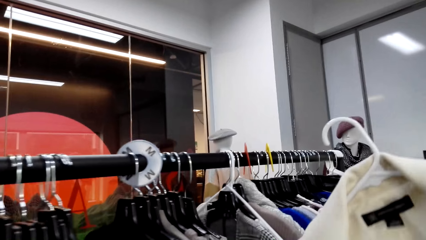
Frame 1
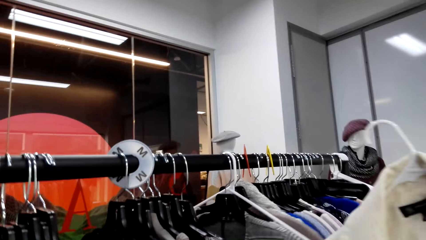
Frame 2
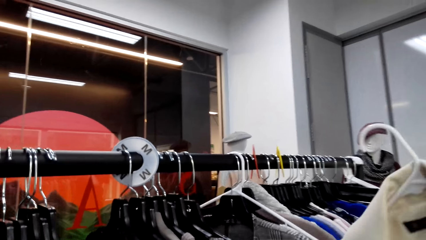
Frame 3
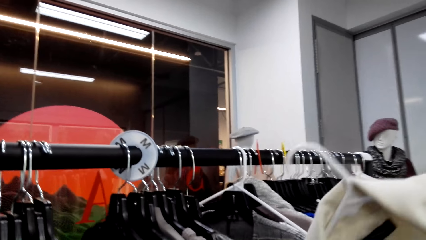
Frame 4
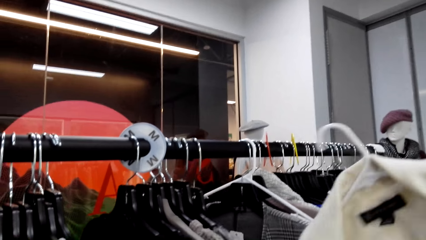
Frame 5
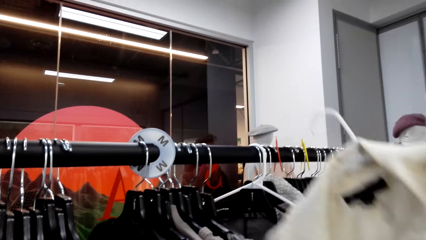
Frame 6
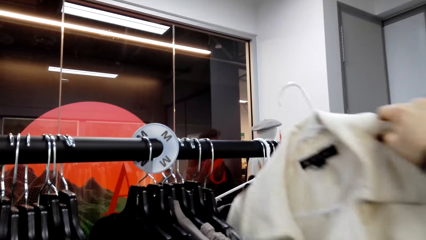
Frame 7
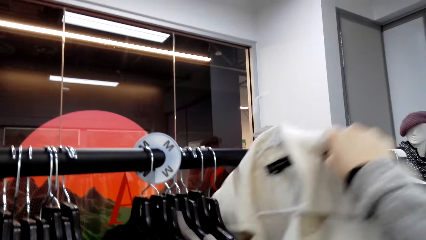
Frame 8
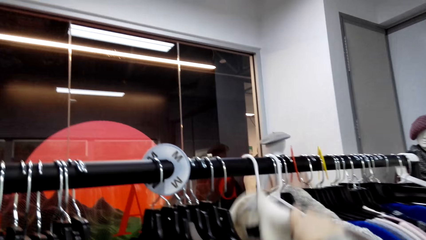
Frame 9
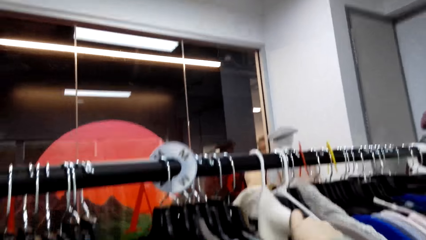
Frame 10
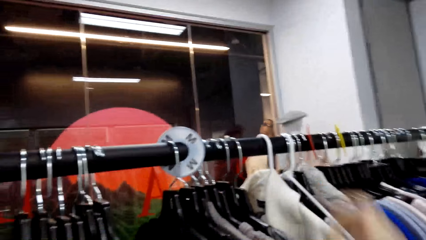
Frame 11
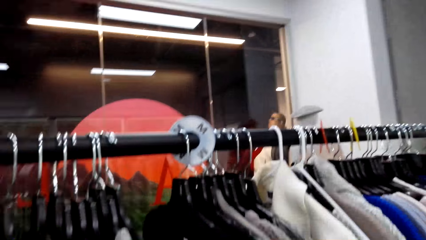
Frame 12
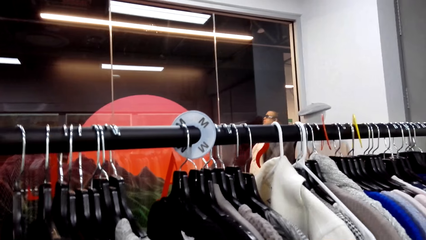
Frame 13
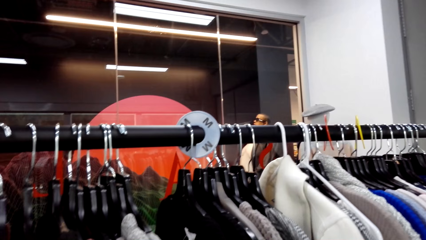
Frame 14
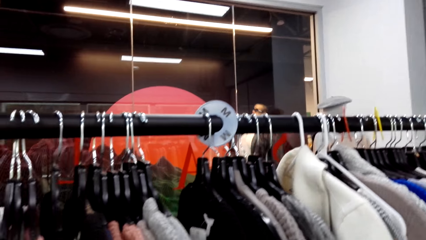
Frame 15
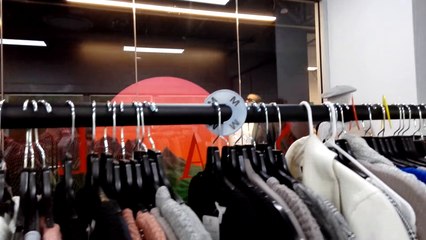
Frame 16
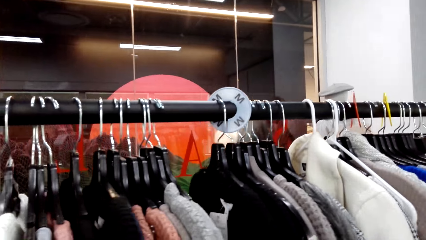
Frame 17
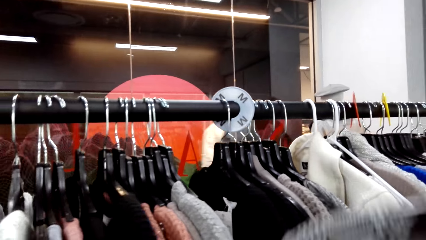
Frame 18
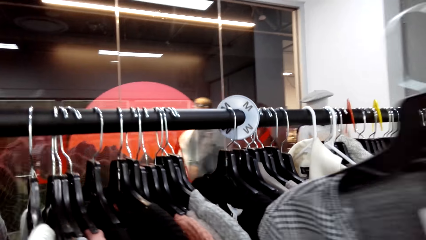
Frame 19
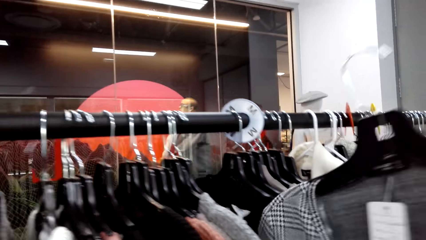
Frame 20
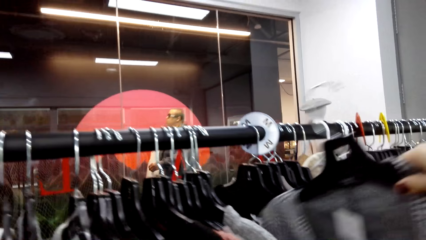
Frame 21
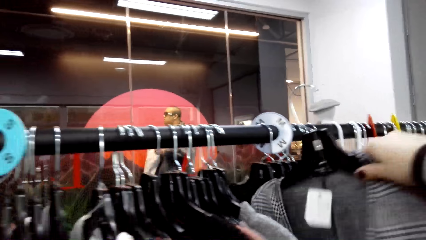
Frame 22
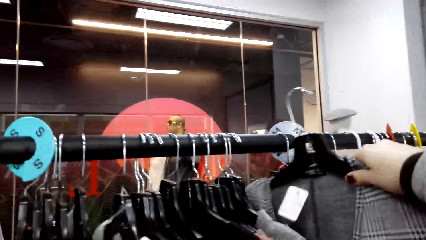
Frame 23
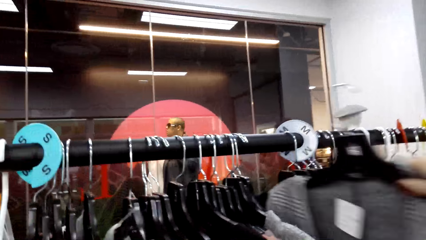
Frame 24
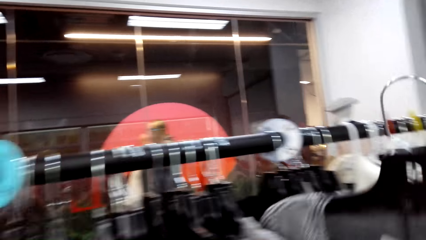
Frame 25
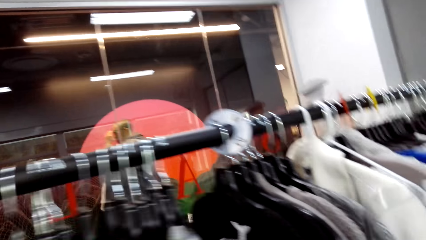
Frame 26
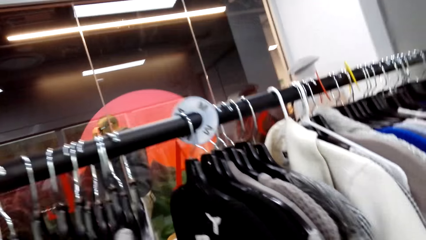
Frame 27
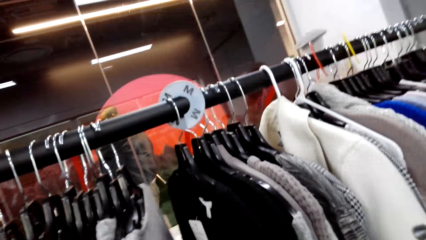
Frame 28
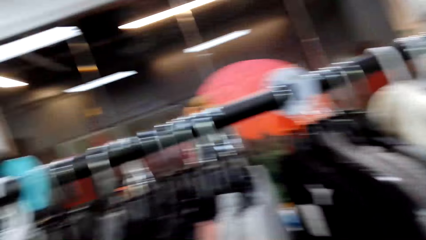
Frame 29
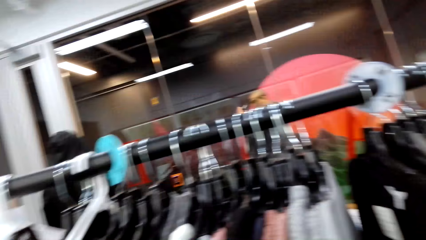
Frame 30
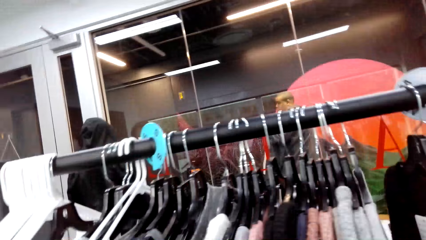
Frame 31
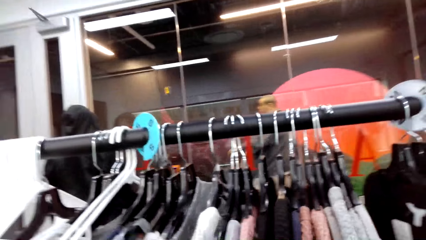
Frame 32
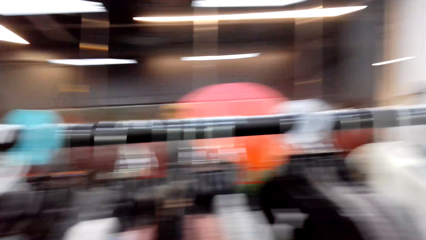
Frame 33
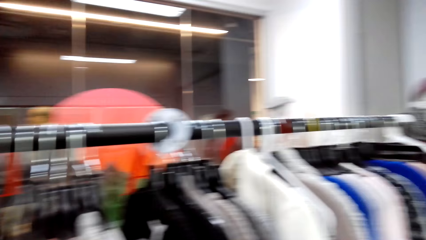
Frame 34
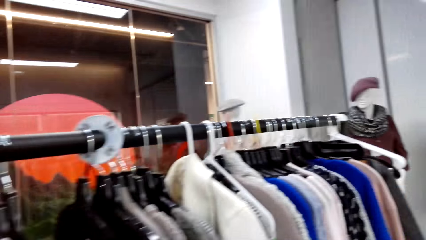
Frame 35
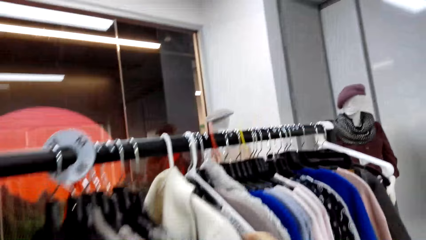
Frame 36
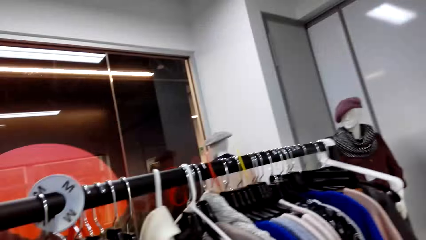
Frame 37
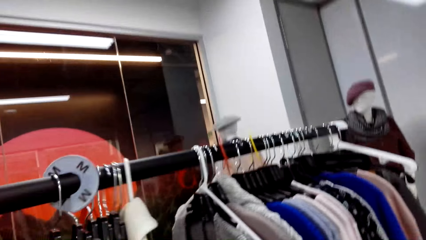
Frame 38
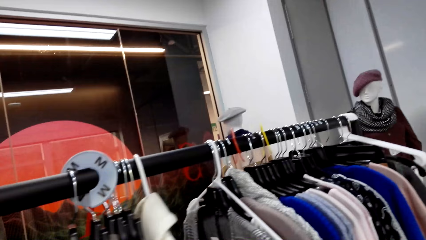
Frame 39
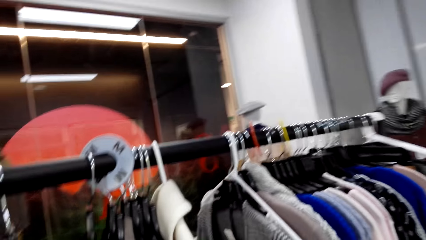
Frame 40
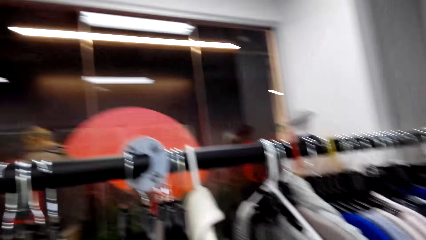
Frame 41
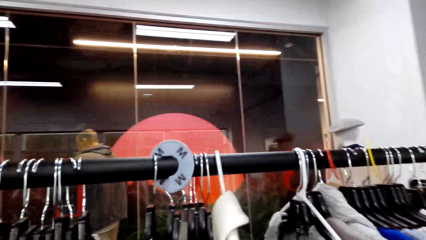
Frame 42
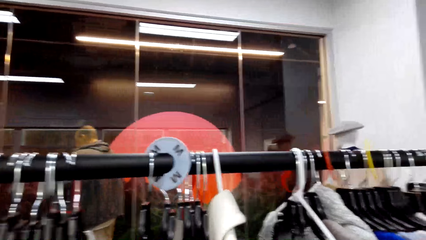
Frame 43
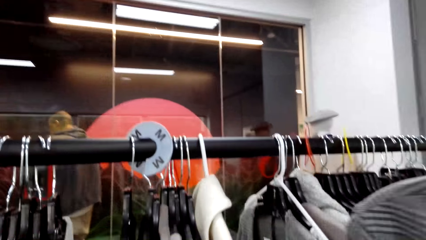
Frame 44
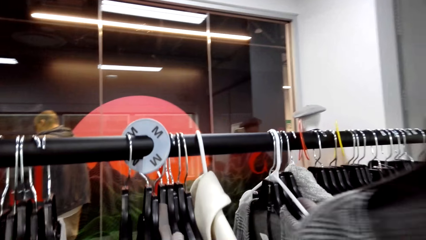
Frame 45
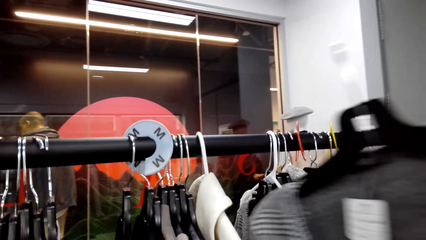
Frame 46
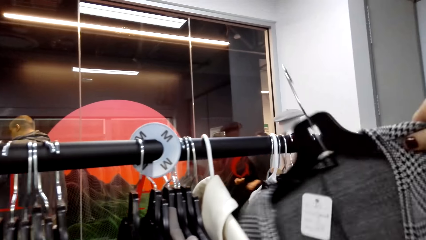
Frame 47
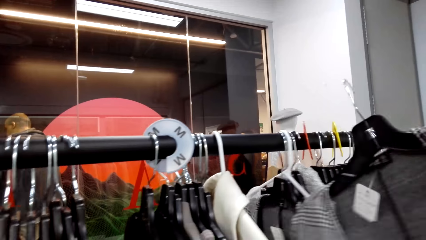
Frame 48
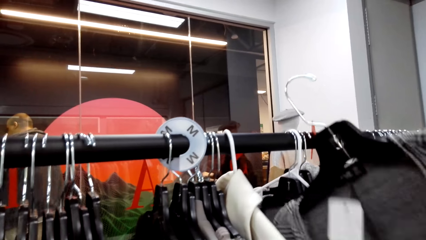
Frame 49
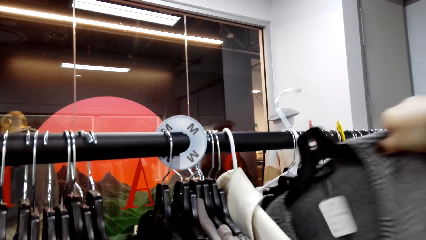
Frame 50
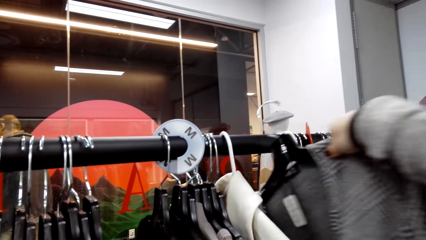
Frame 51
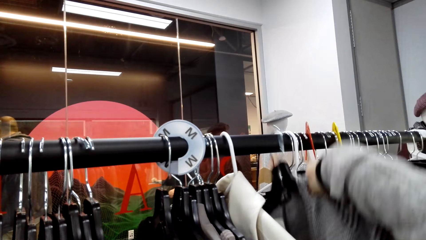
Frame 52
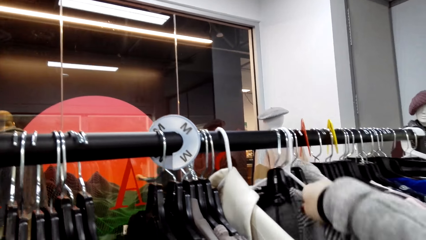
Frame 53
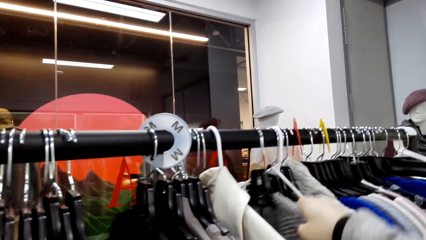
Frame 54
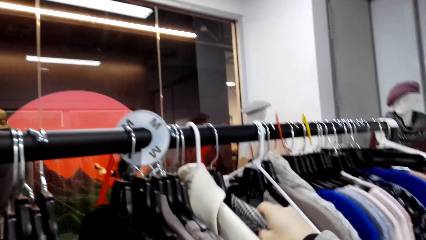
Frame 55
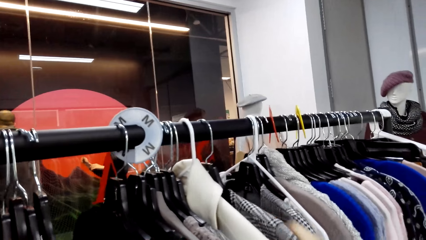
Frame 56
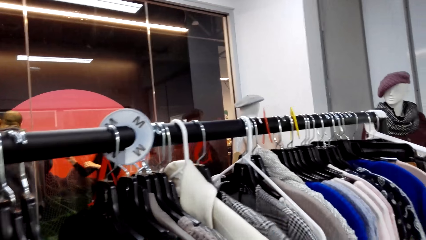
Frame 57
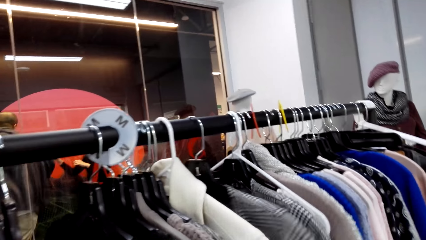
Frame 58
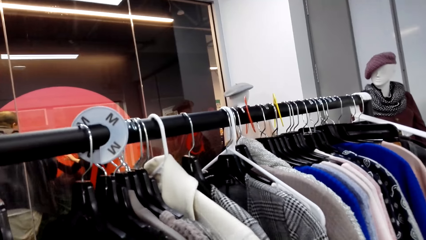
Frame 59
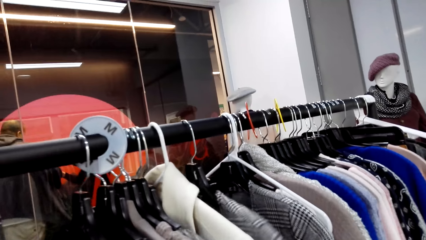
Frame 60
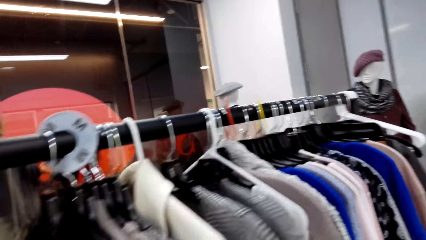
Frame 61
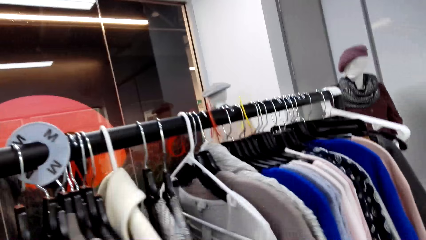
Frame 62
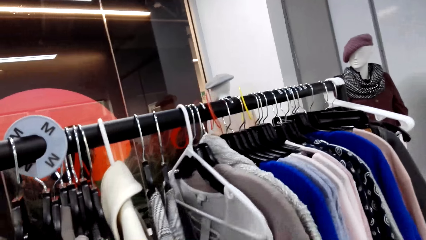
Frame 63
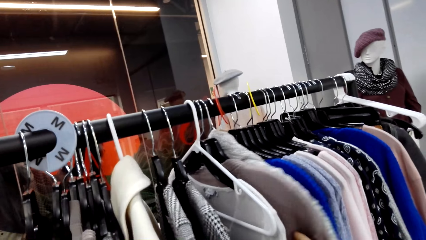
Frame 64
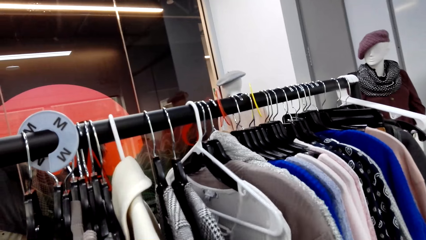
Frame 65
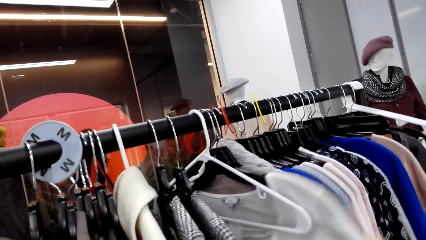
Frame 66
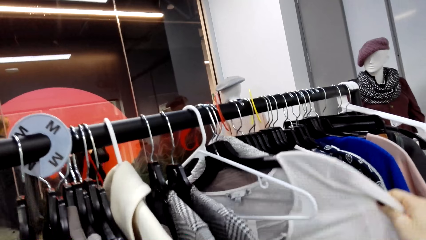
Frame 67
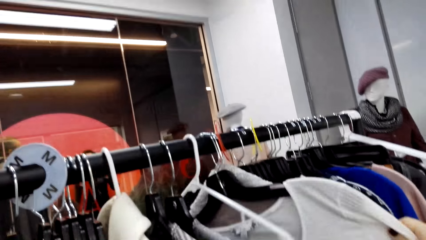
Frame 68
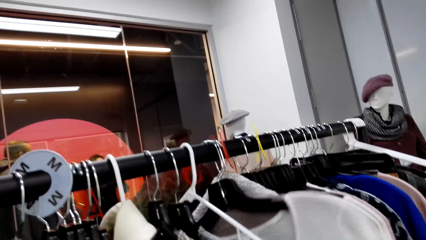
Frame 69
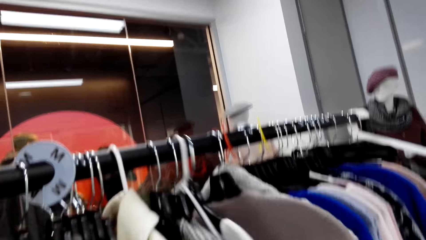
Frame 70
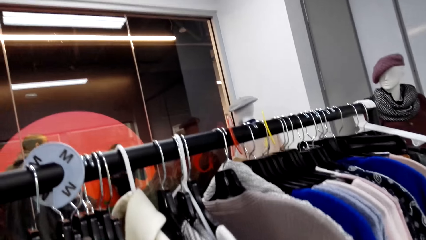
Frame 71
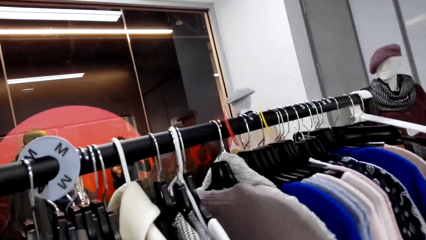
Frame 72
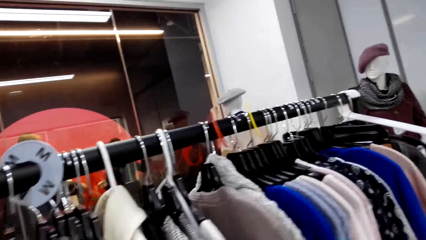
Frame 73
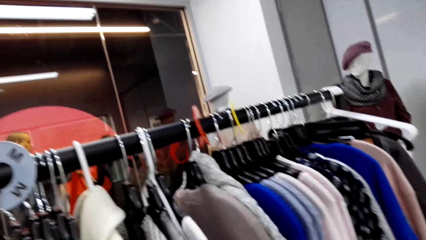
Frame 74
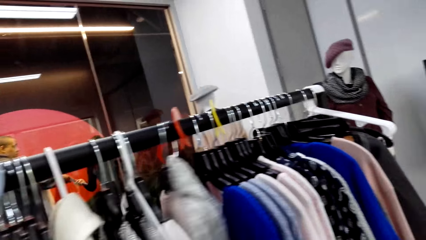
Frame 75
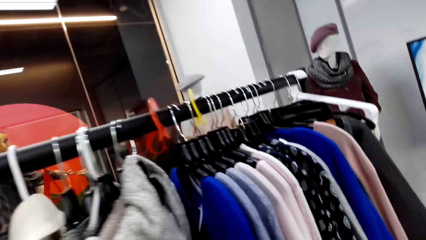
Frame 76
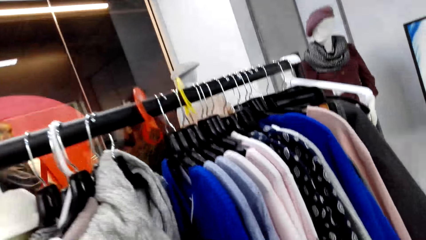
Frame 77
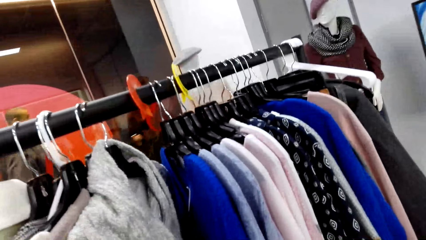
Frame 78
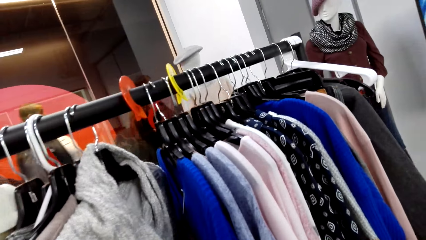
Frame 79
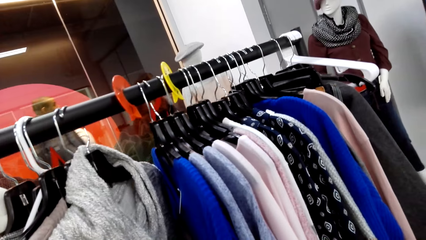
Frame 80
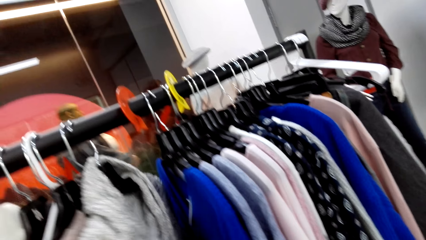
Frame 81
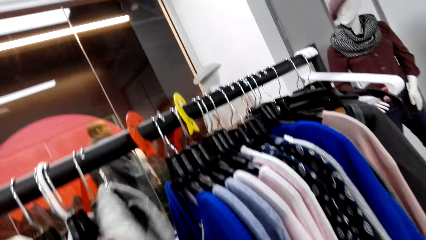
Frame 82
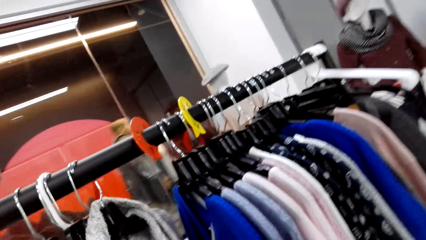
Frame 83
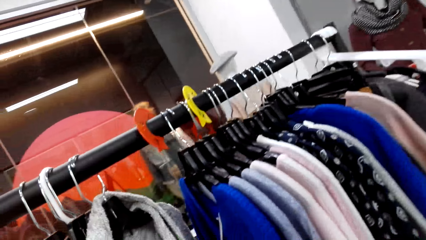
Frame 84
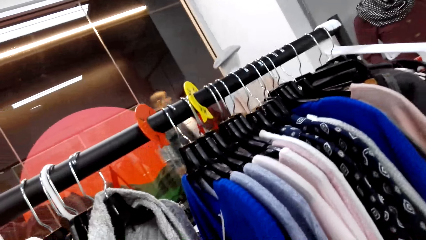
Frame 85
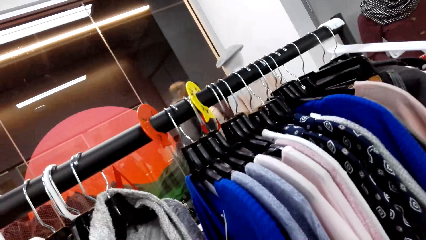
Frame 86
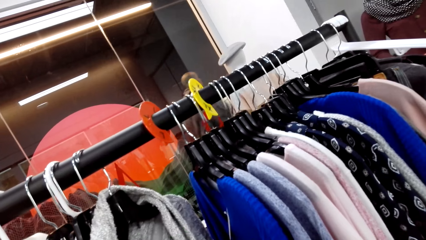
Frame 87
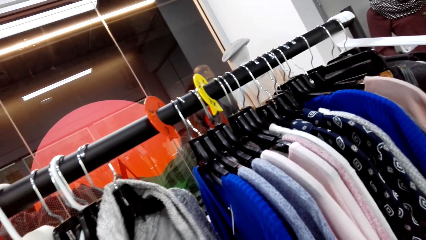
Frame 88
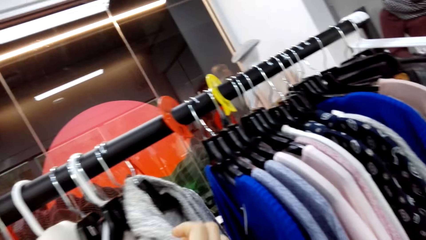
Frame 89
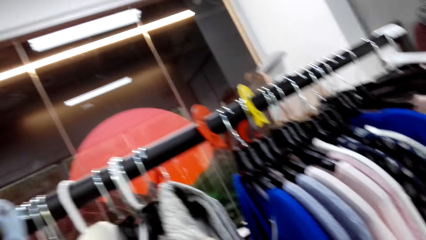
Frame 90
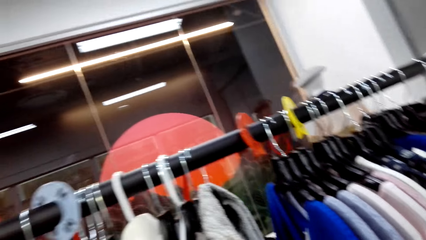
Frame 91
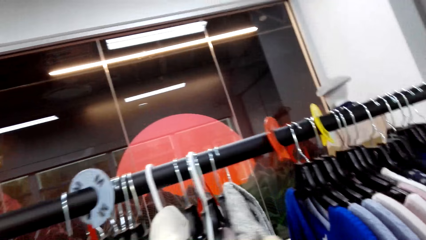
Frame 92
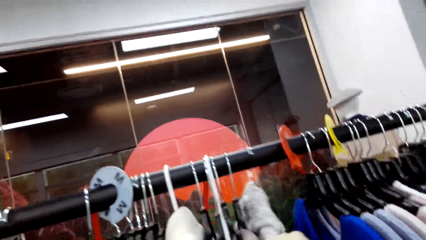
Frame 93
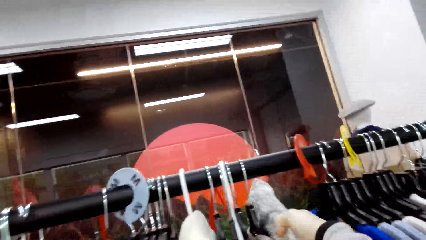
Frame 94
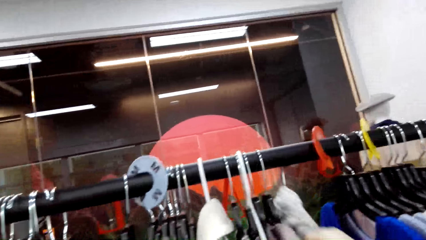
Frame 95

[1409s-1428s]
The camera wearer hangs a jacket. A person walks around. The camera wearer sorts clothes. They hold the cloth. They hang another jacket. They sort clothes. They look at the cloth.
